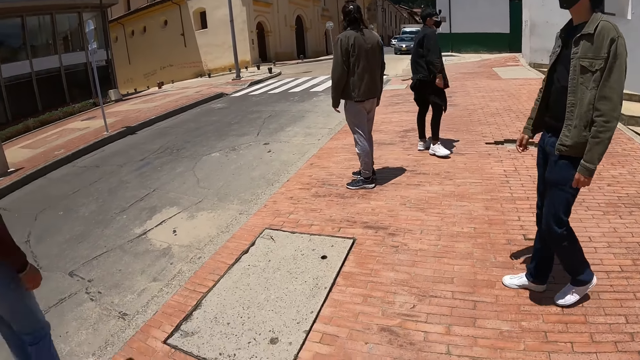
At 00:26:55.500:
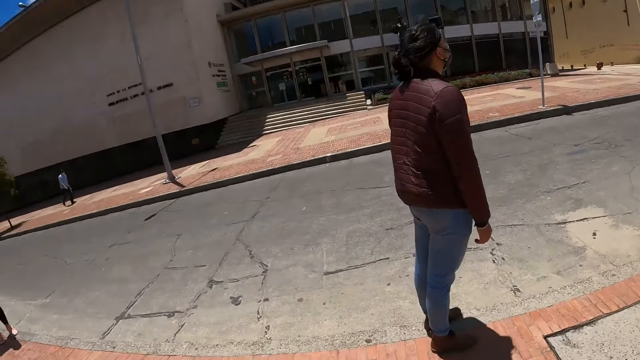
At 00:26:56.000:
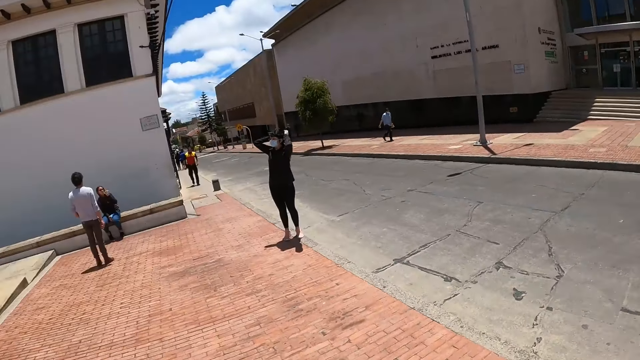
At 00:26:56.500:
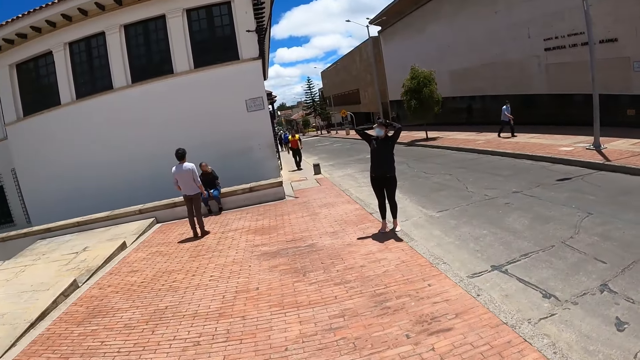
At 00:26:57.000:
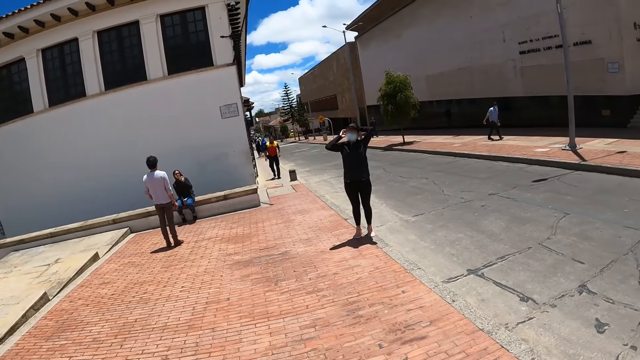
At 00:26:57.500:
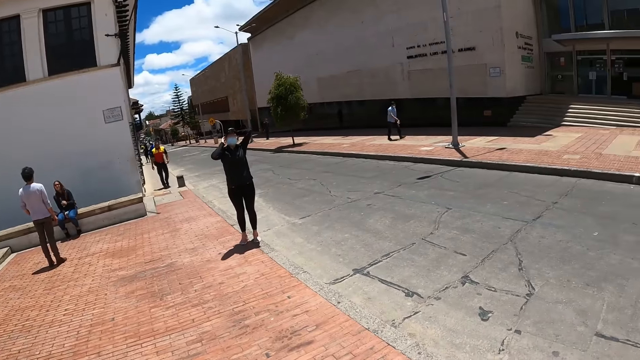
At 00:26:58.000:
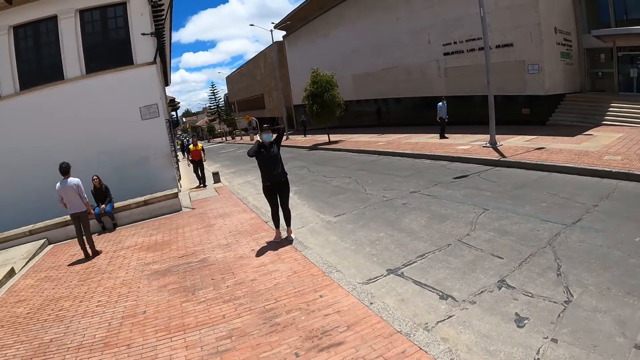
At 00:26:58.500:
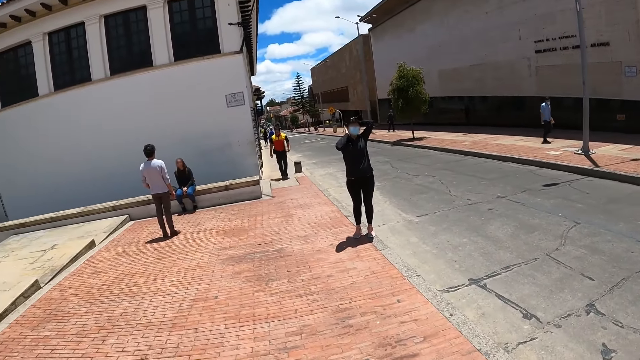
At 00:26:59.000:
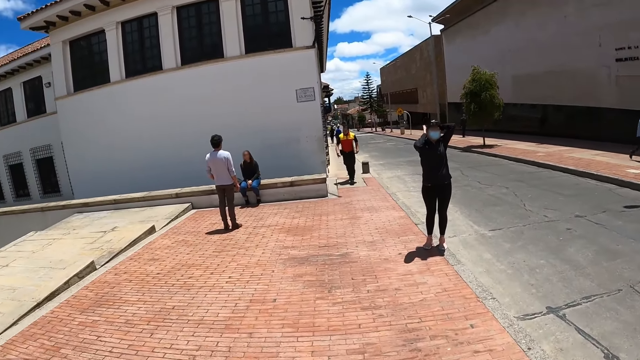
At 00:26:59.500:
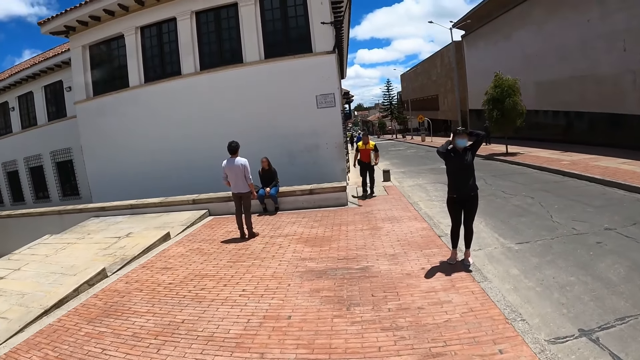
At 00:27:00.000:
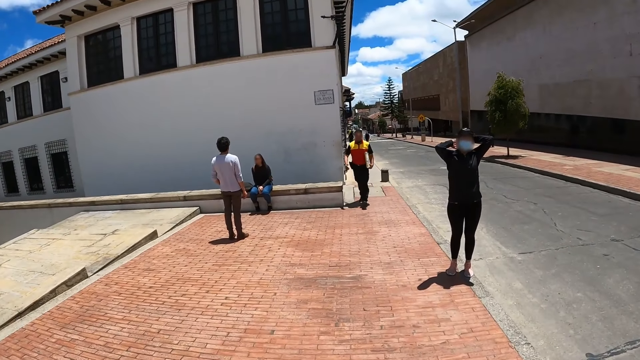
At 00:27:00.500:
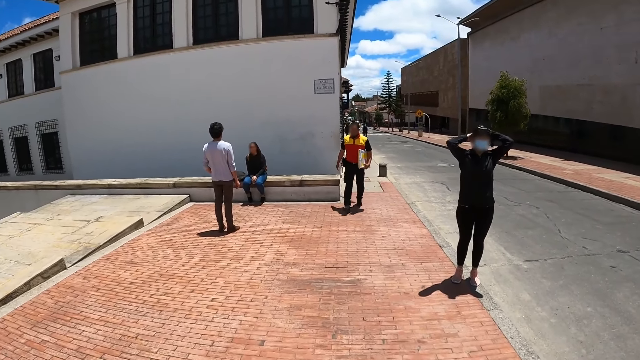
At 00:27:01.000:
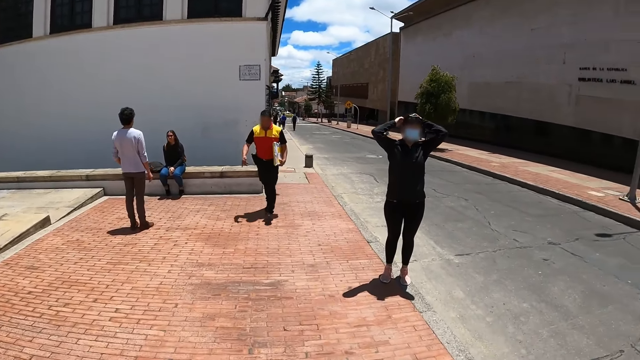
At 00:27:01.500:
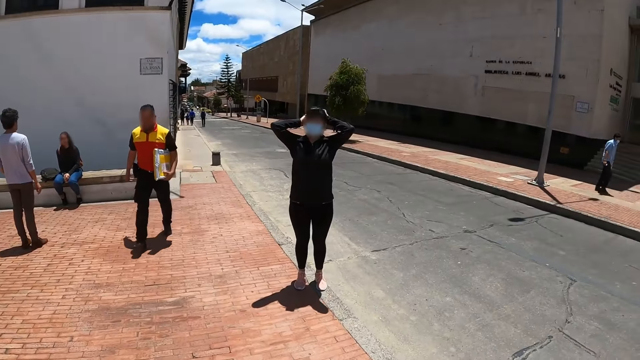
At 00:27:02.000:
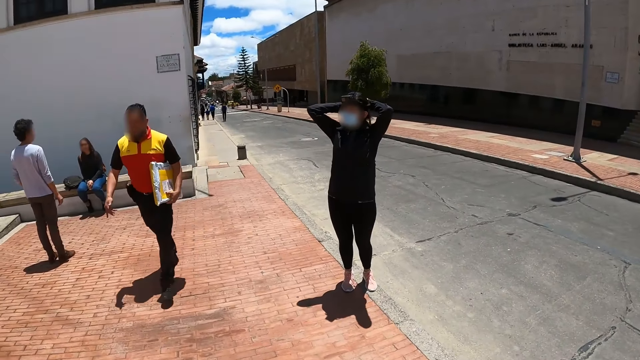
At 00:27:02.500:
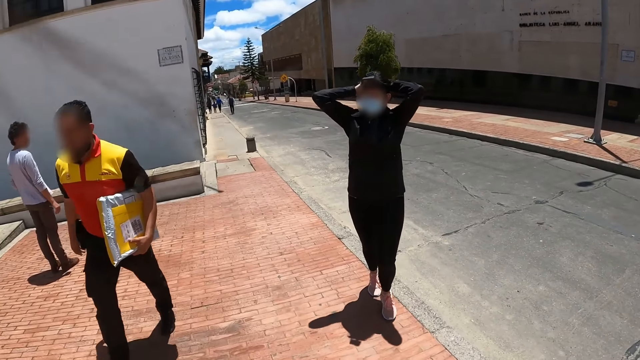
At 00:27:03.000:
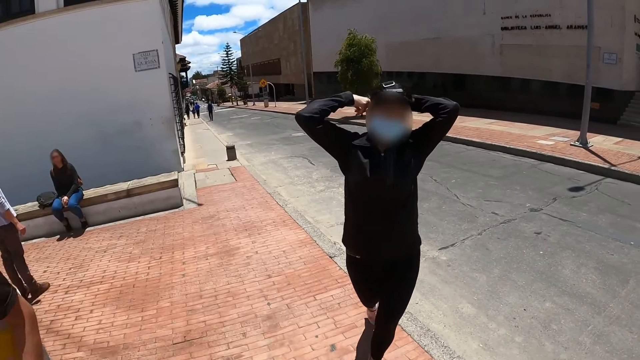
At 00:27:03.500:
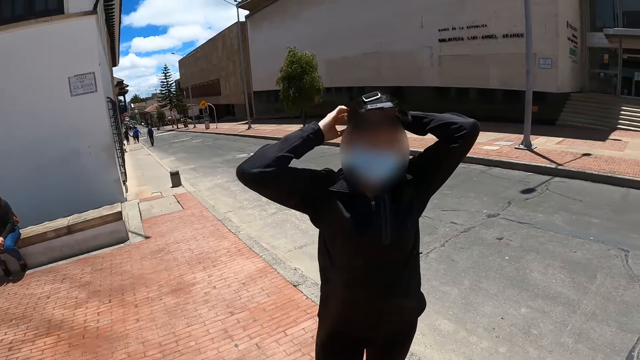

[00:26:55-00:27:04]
A man stands on the road. The camera wearer turns around. A woman touches the hair with both hands.

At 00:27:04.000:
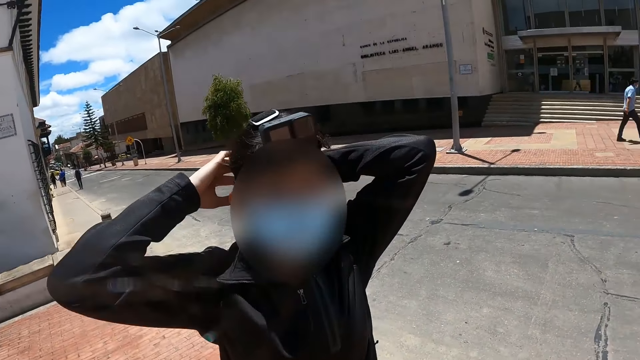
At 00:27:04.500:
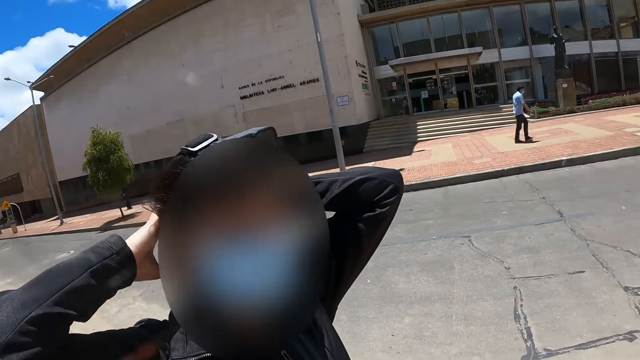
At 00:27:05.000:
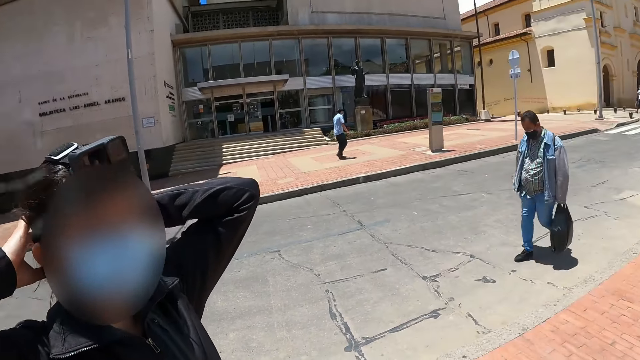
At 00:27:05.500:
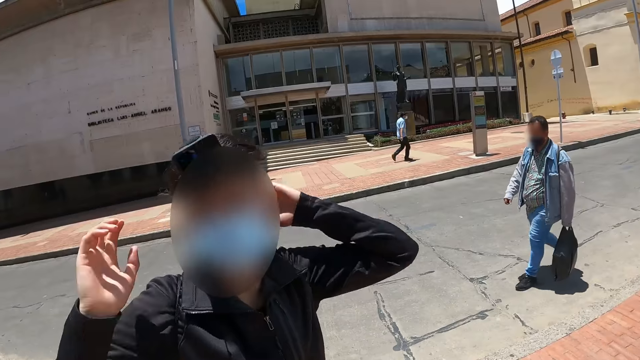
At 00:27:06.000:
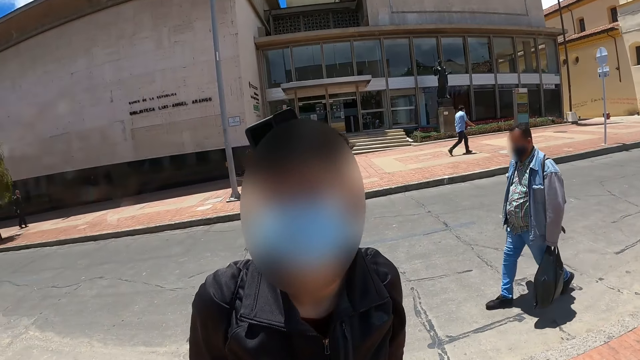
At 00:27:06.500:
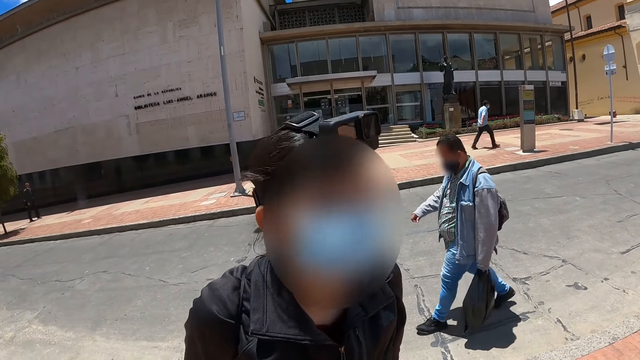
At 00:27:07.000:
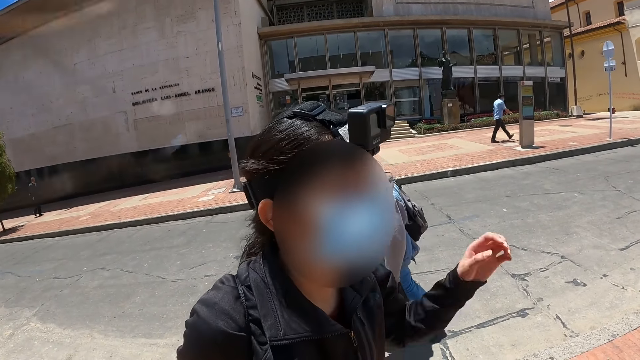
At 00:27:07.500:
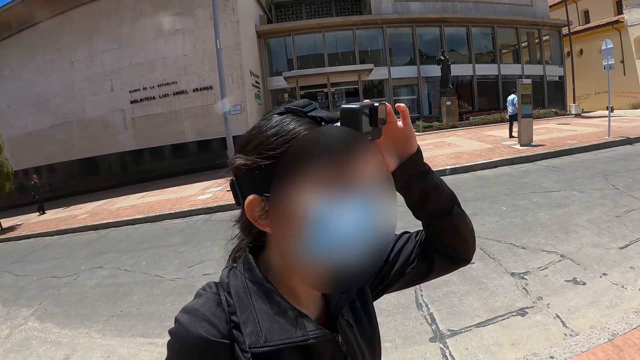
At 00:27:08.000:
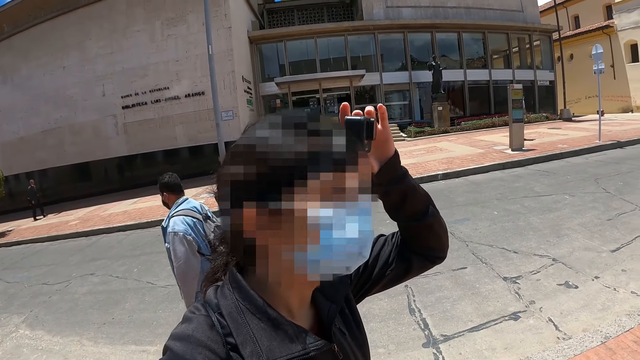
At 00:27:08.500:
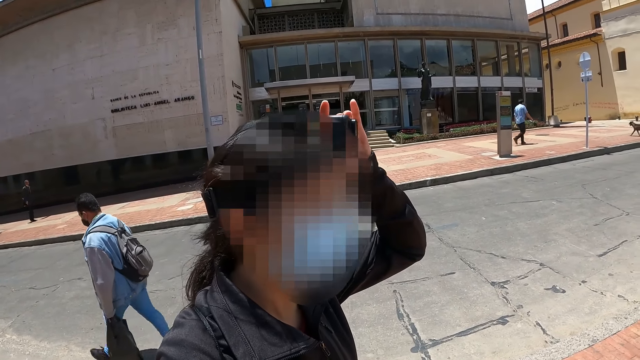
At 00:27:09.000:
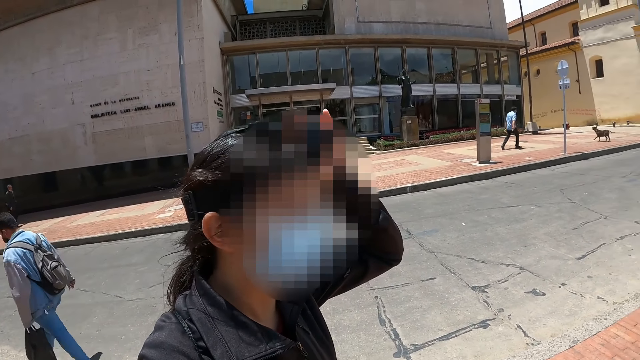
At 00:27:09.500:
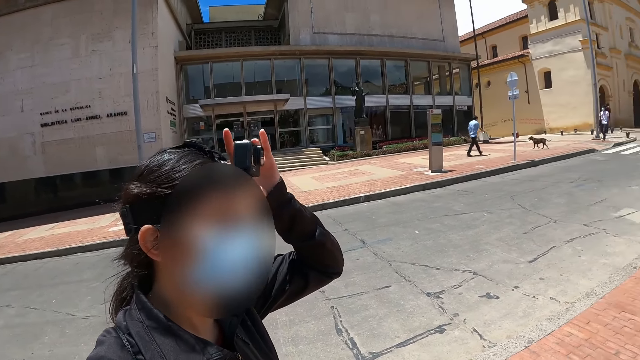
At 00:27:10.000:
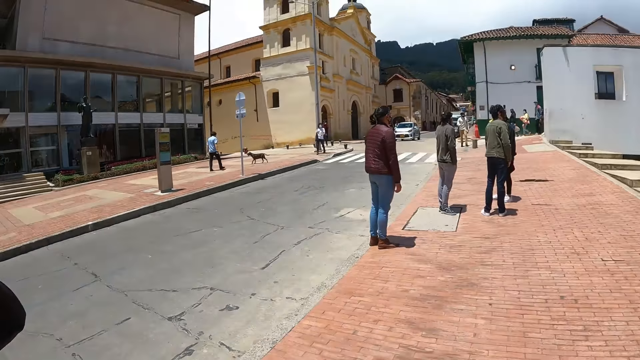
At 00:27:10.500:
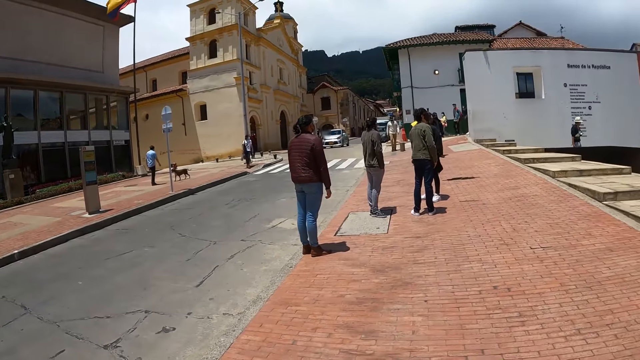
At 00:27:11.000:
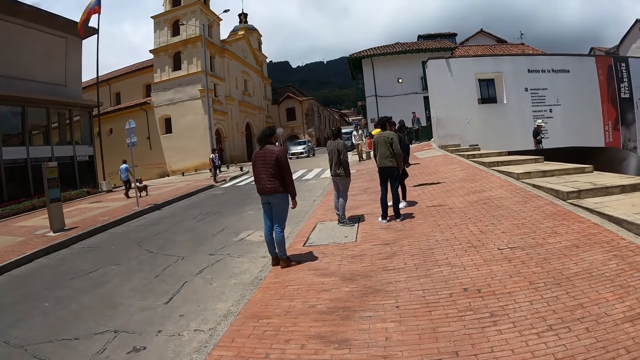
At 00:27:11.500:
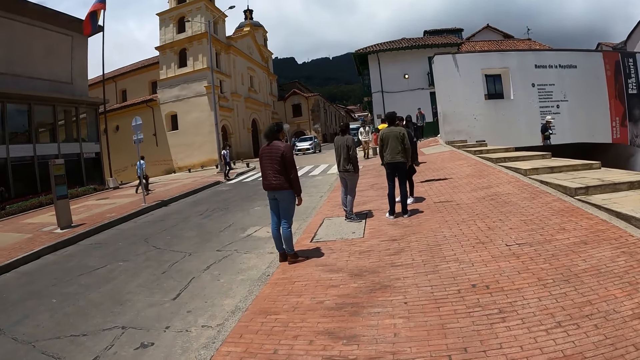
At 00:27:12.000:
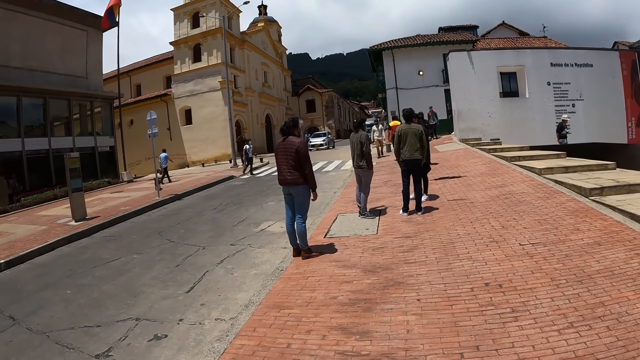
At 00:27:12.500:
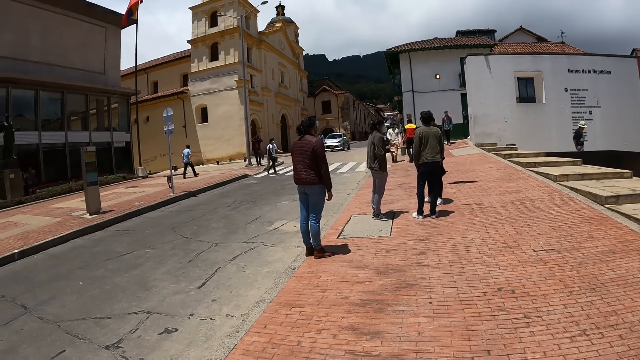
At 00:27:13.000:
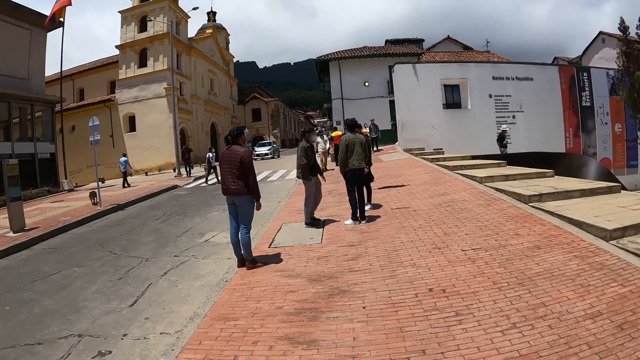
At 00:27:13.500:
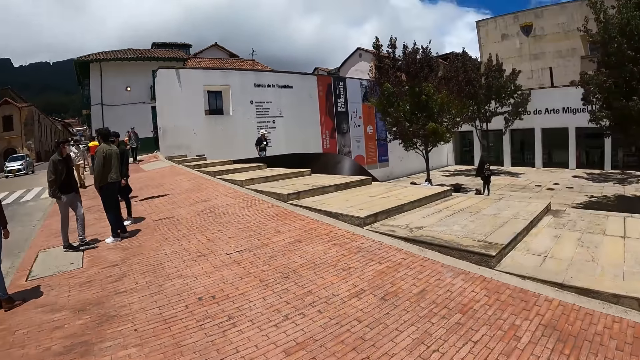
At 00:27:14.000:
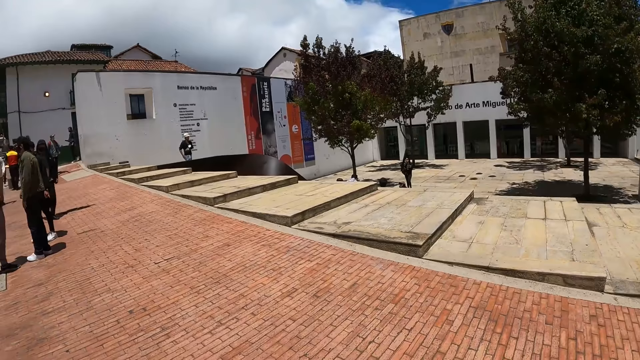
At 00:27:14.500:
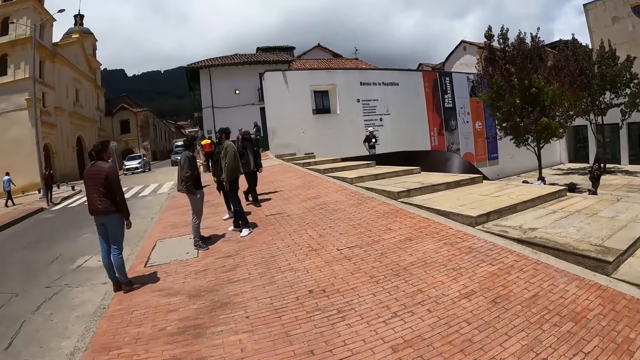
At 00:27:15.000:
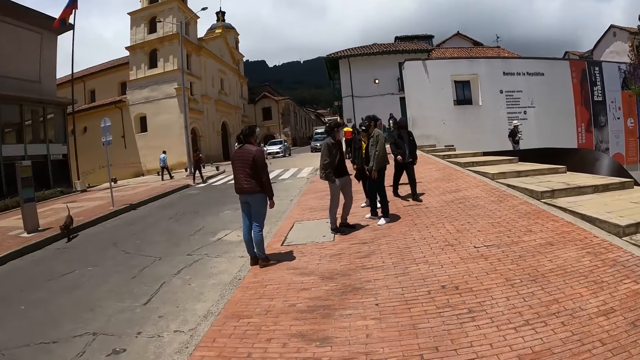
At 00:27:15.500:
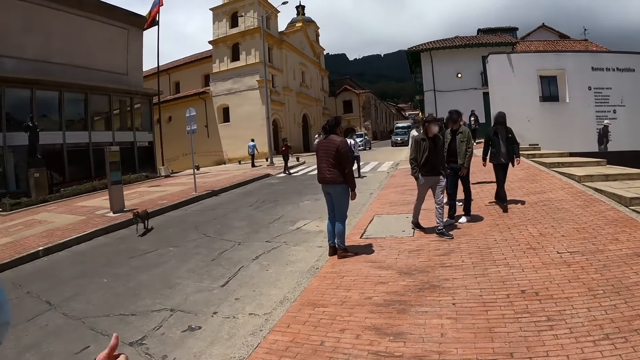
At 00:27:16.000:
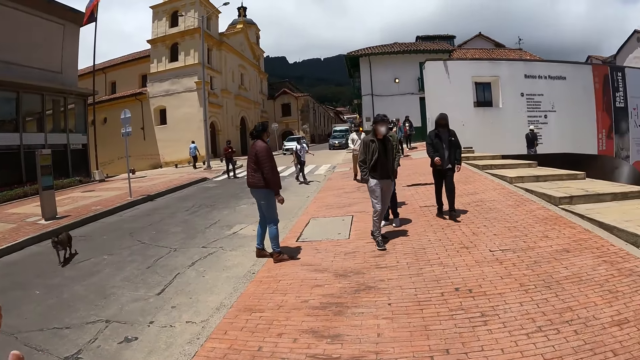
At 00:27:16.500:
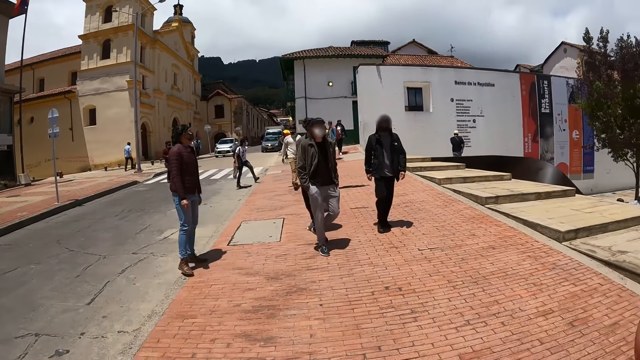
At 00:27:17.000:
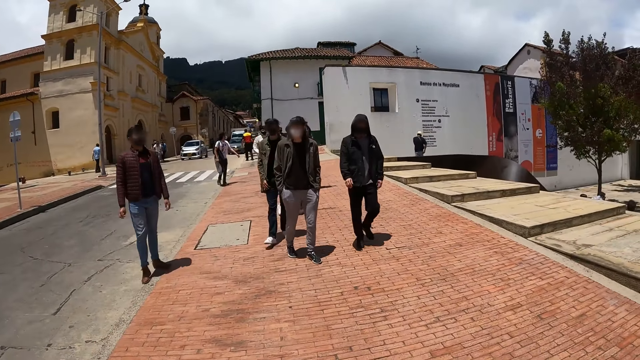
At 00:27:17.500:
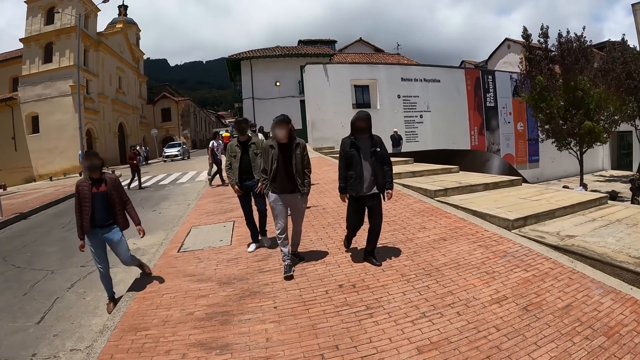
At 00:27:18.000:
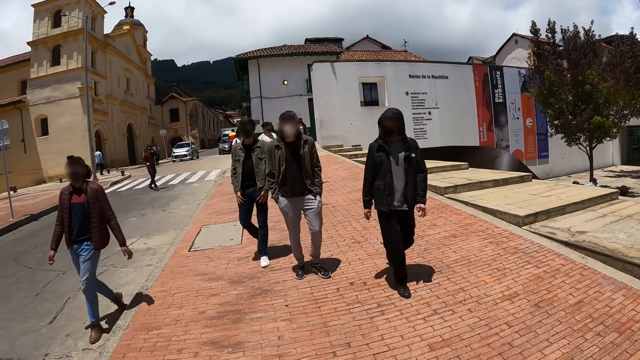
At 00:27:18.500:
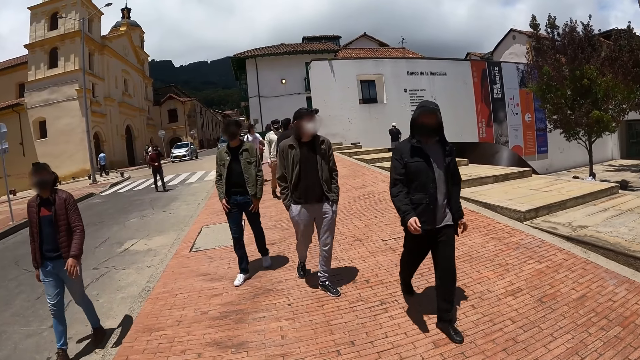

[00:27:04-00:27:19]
The camera wearer interacts with a lady. The woman drops the hands. The woman touches the camera with the left hand. The camera wearer turns around the sidewalk. The man stands beside the road. The camera wearer raises the hands.
